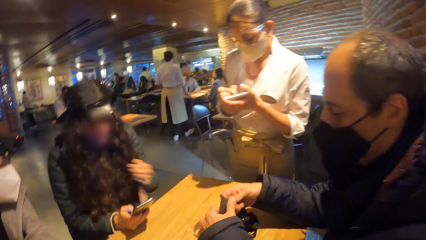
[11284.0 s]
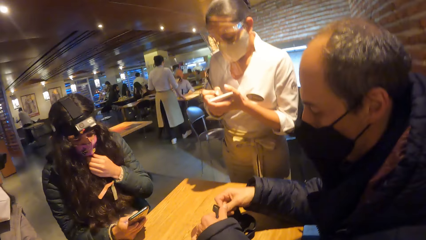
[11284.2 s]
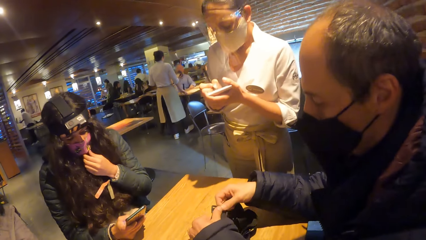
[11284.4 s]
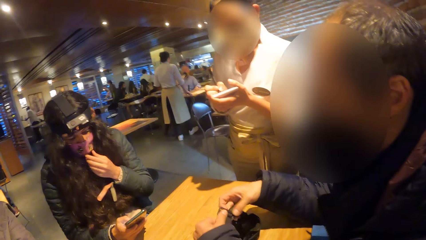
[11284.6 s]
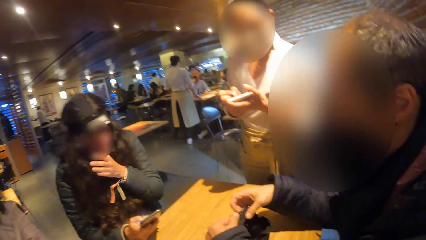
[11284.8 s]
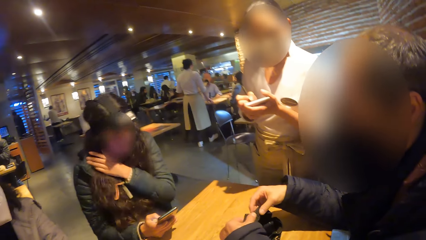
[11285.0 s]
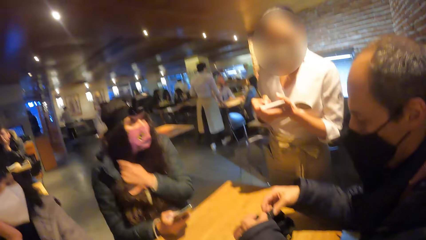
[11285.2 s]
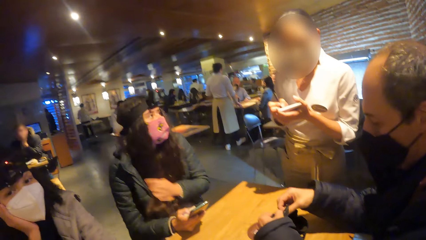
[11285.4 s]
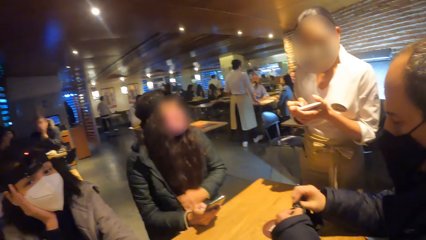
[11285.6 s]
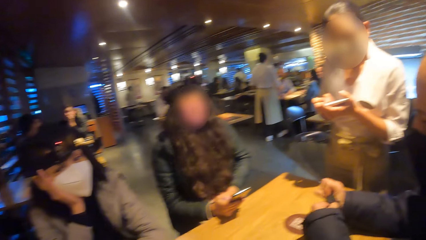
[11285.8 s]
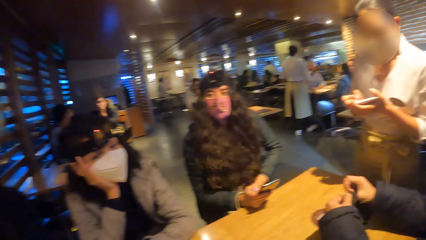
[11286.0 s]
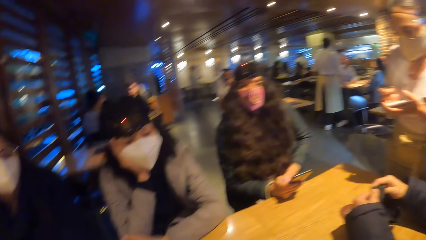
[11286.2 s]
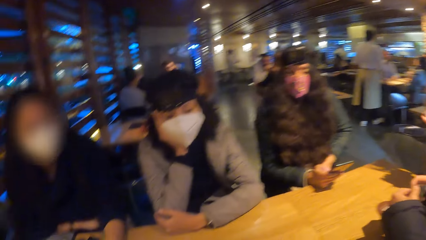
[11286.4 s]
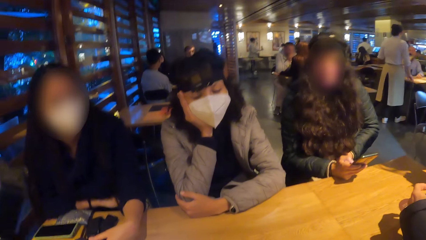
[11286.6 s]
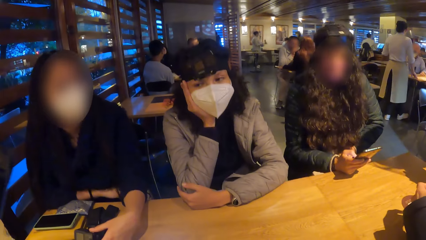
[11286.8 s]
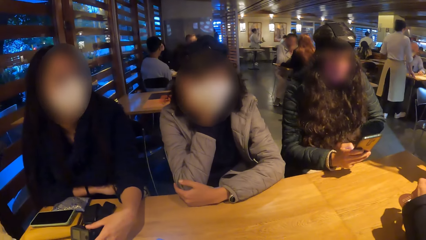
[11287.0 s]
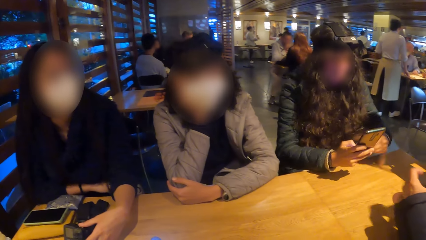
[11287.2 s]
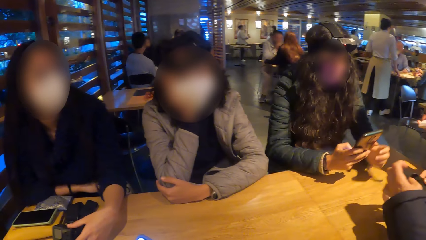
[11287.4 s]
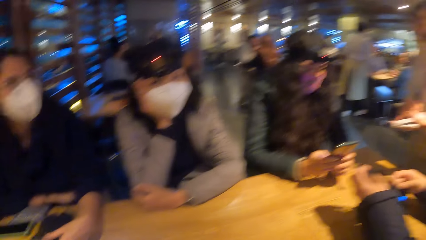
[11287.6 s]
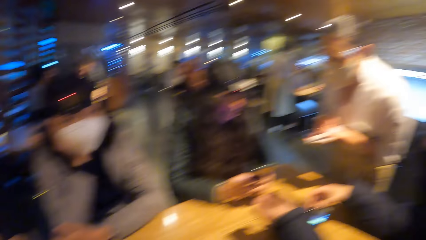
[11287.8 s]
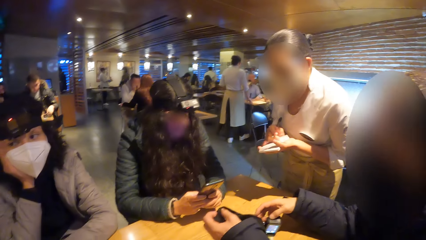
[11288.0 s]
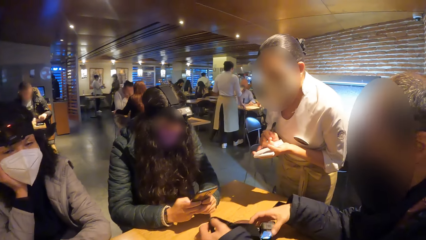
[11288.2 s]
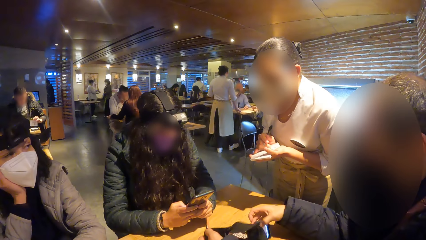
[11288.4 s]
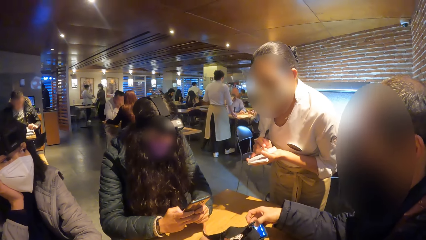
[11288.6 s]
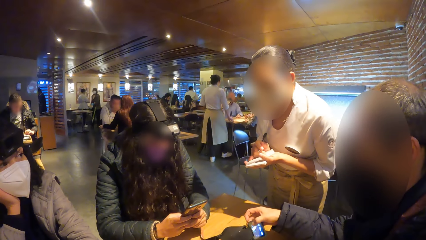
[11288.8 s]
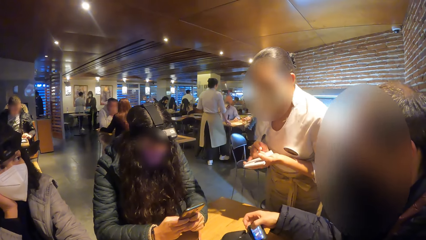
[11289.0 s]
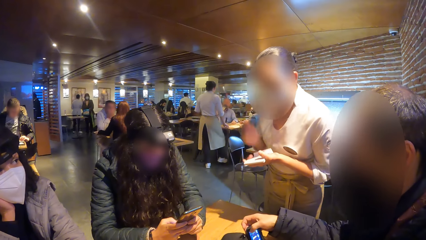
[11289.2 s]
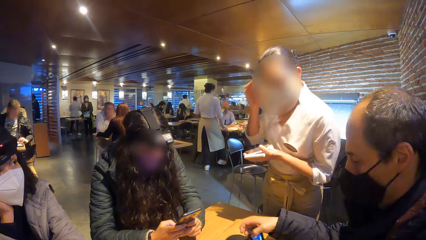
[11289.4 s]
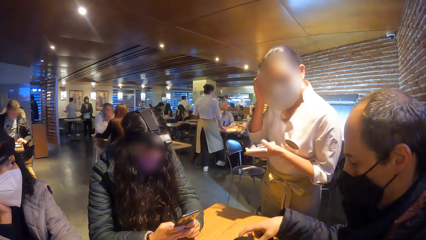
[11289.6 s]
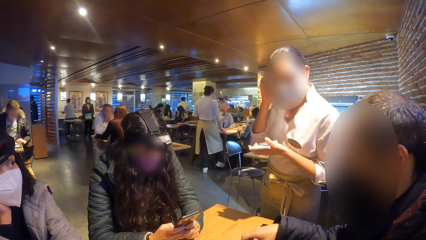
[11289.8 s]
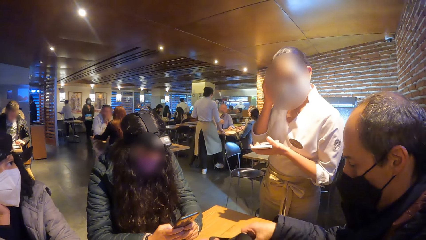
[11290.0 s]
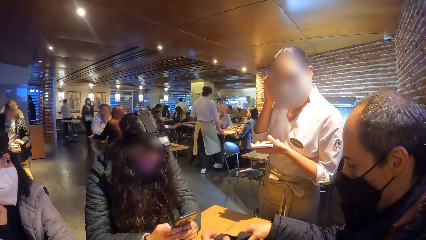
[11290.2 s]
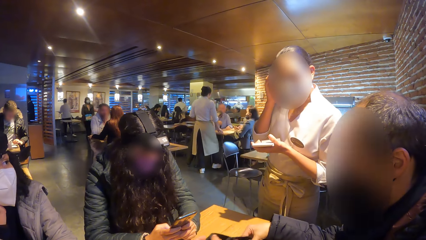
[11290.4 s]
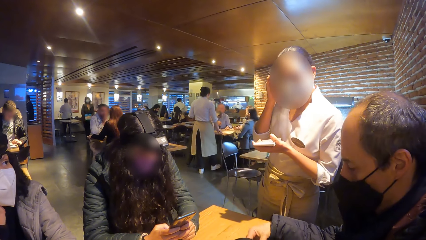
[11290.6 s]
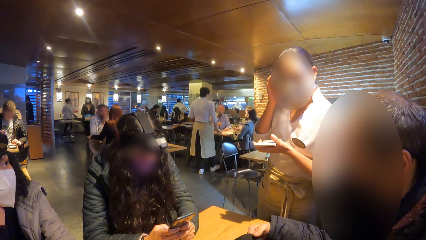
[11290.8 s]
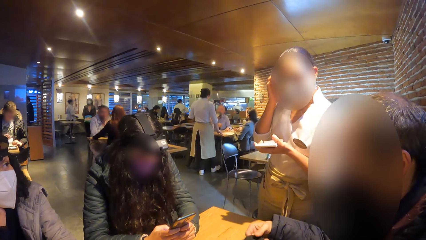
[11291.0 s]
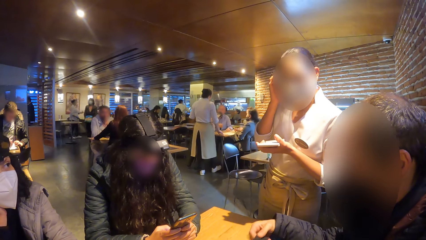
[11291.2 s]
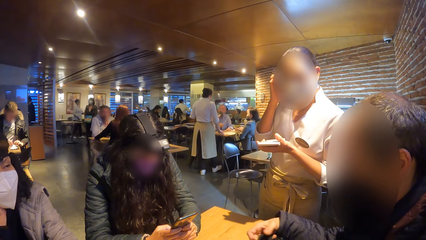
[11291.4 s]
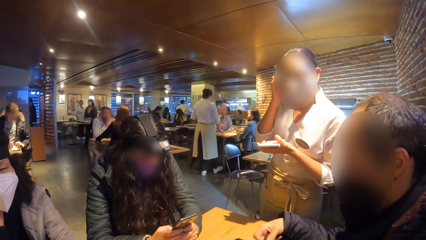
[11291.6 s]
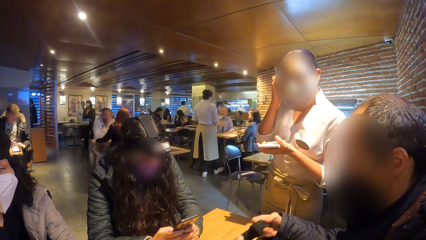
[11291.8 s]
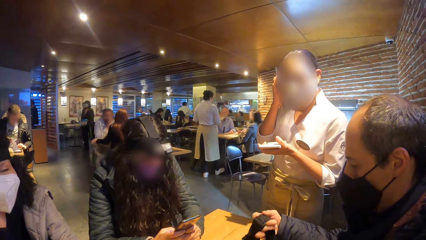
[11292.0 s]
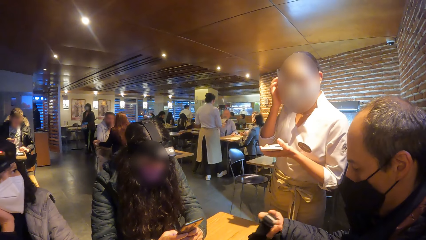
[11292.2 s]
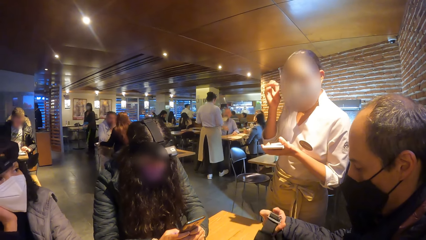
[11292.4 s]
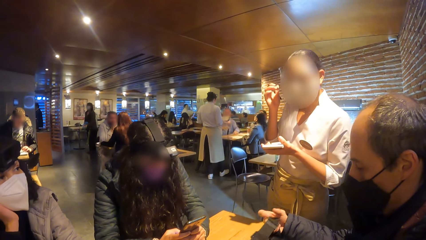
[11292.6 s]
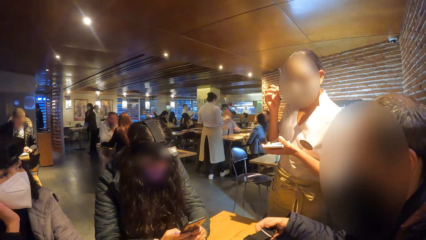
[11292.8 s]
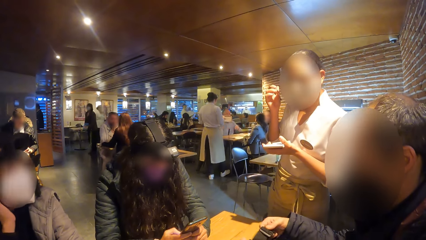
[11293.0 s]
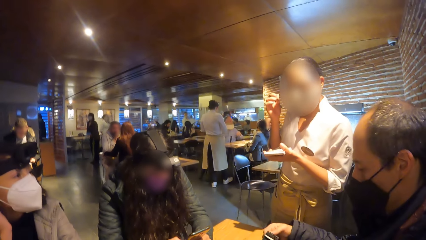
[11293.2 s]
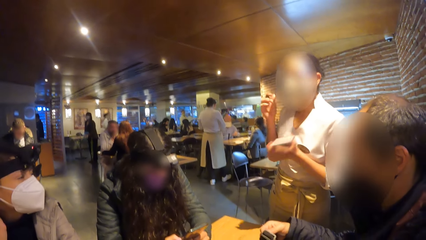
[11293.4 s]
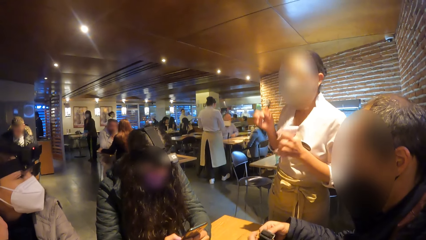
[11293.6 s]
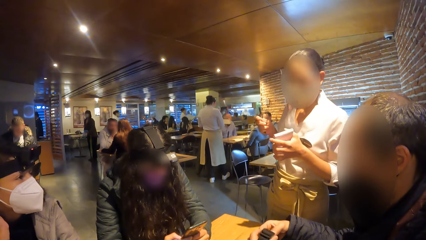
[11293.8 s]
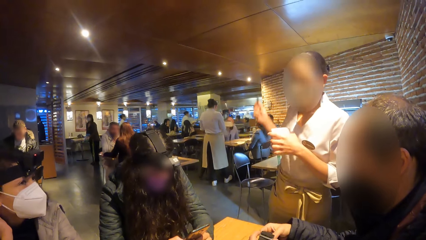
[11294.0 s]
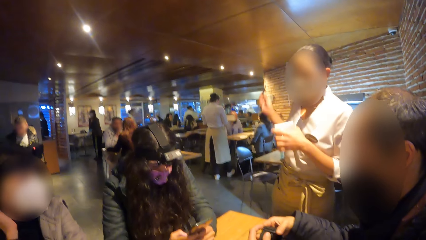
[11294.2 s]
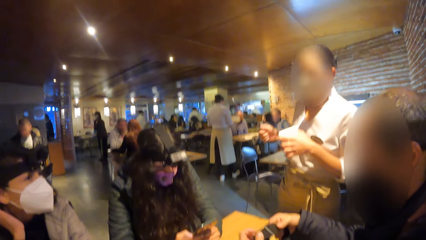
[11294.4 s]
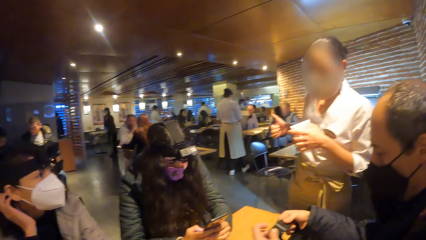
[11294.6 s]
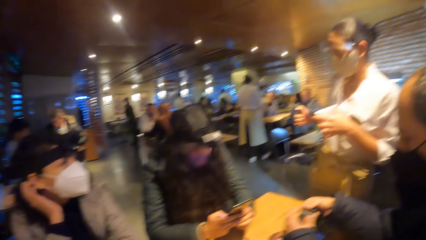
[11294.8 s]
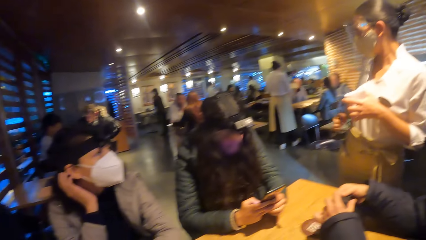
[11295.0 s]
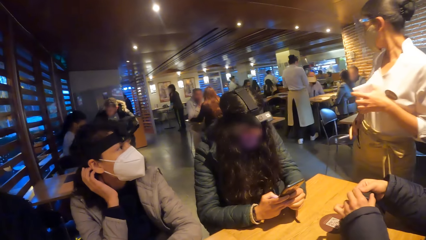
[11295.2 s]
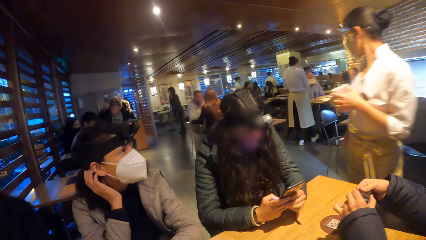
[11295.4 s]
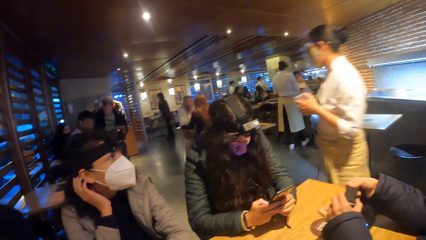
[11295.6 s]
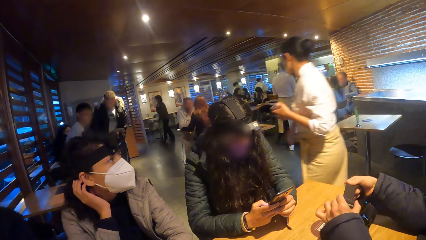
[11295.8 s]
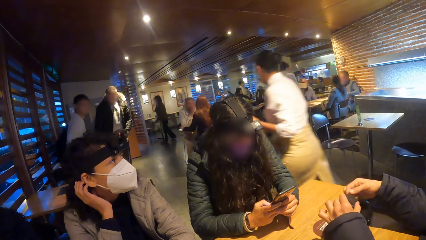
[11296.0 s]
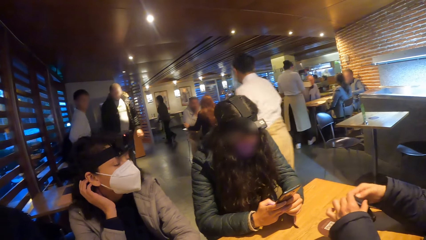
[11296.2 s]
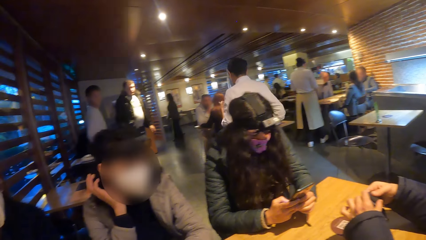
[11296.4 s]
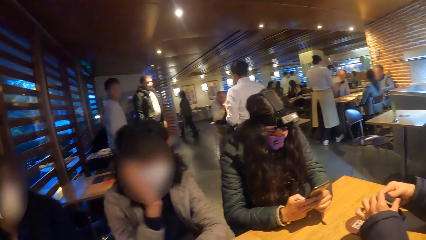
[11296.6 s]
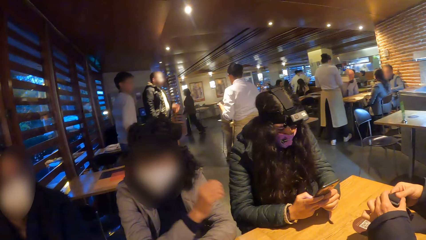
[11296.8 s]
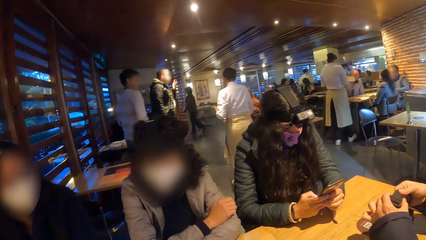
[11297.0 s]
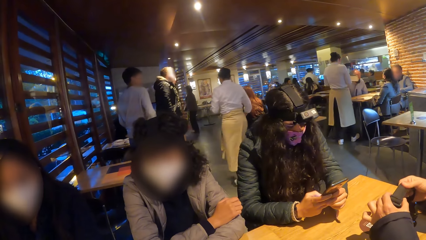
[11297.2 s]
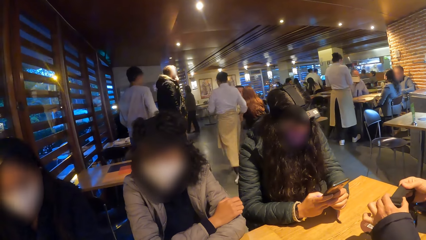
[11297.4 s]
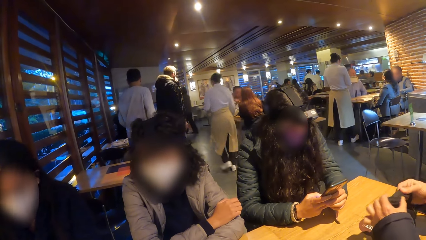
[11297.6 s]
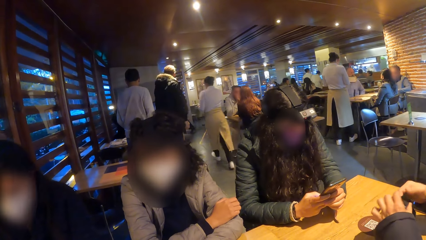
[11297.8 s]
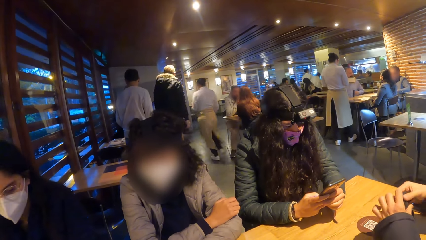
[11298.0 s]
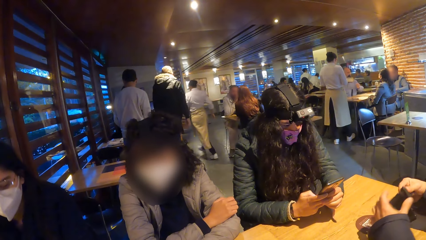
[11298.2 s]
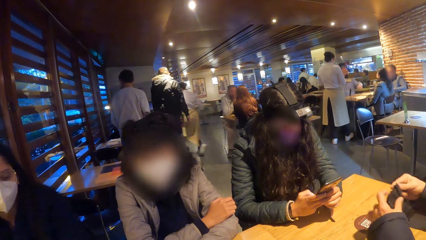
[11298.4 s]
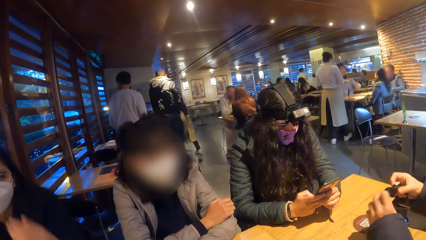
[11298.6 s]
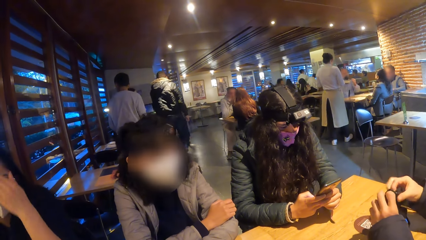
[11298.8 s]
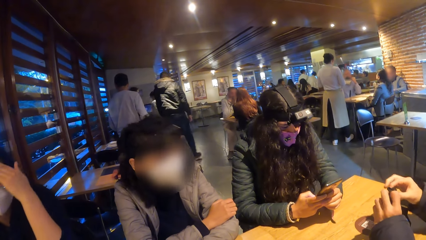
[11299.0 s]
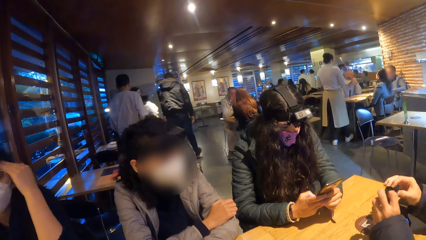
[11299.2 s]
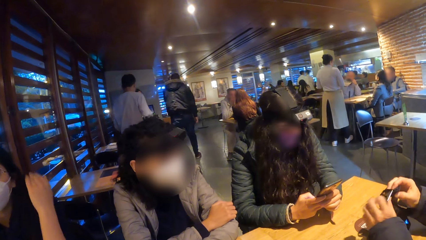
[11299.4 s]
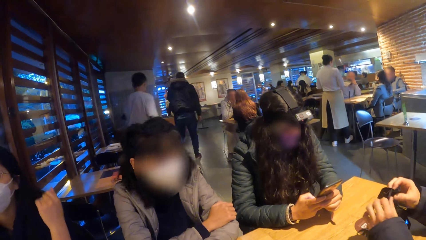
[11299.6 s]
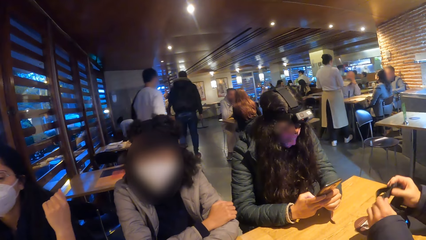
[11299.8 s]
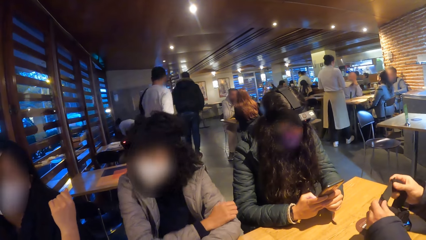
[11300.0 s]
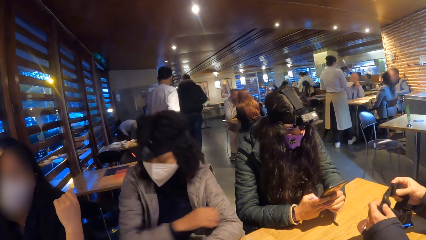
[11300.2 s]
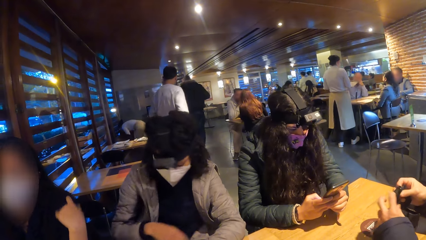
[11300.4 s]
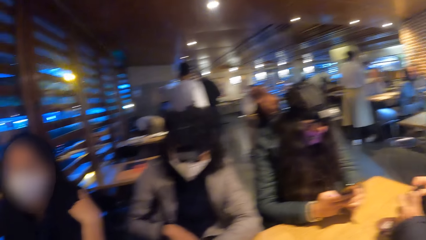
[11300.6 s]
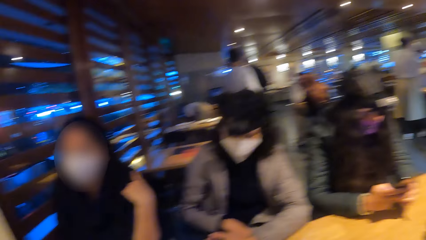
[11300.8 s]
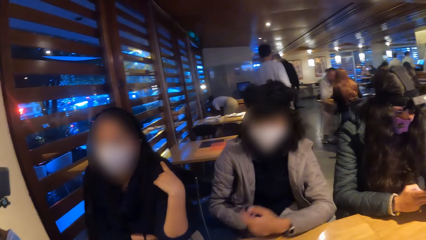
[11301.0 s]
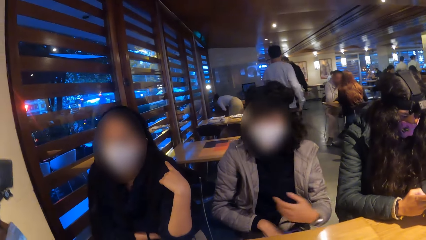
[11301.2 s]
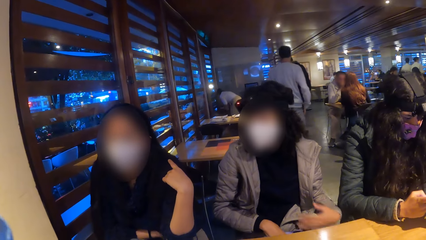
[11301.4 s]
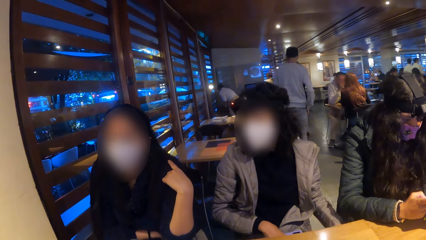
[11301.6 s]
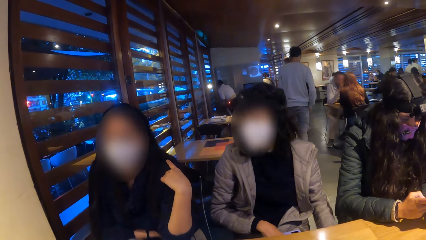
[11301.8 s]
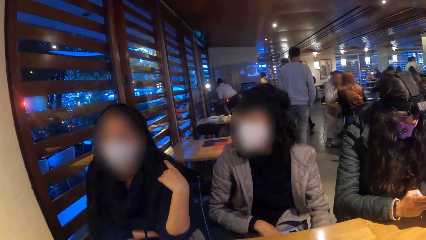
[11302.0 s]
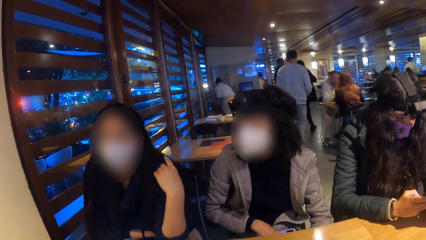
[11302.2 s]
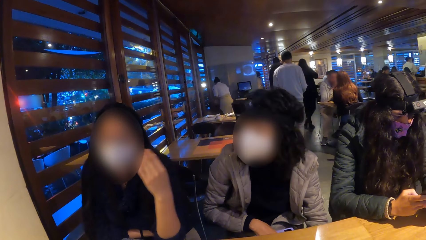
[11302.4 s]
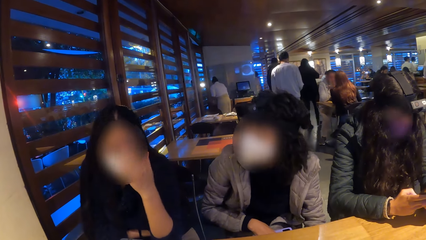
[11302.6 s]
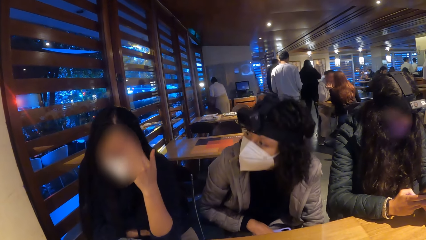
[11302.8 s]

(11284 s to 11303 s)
The woman holds a nose mask on her face with her left hand. The camera wearer looks around. The waitress touches her ear with her right hand and walks away from the table. The camera wearer interacts.
